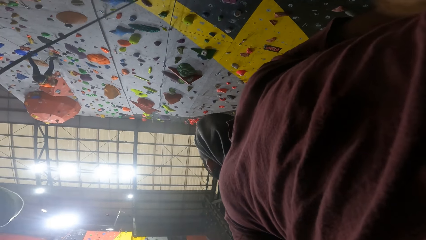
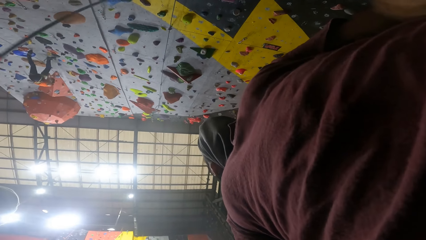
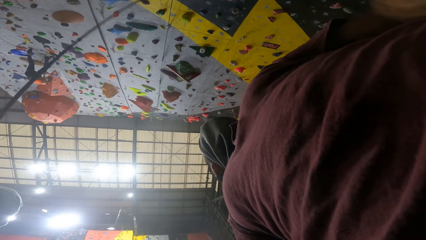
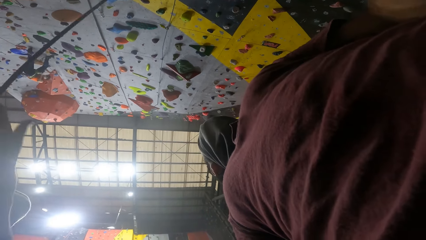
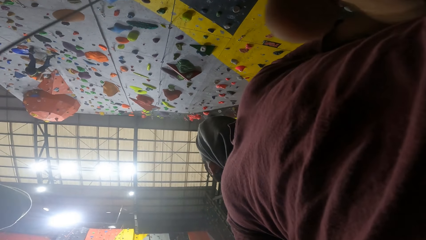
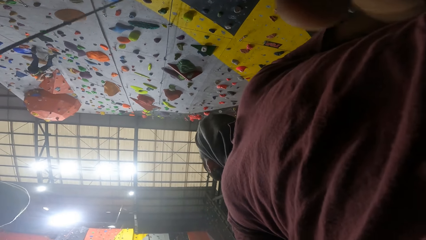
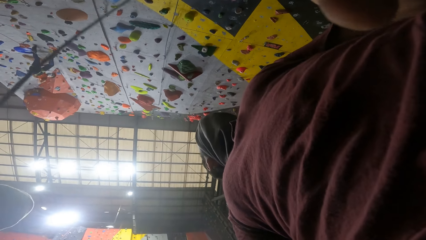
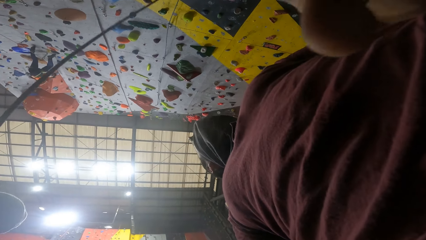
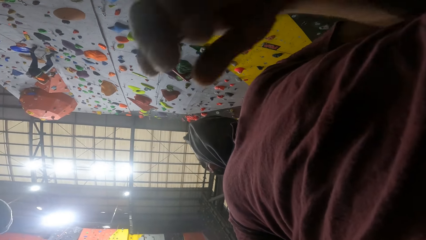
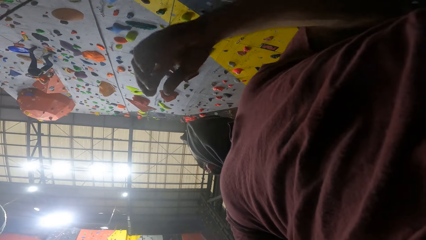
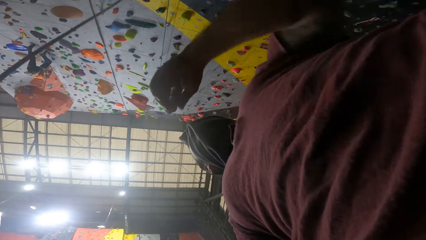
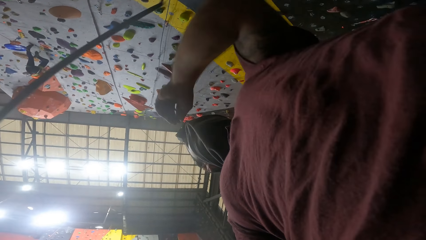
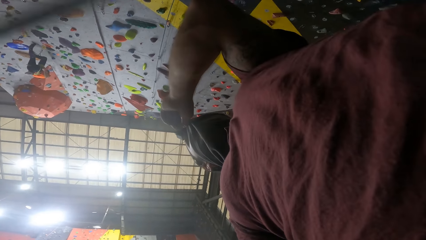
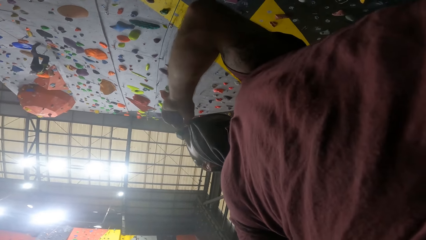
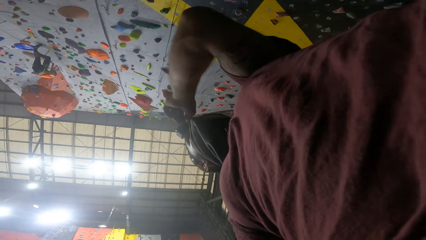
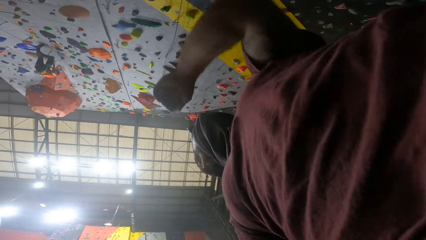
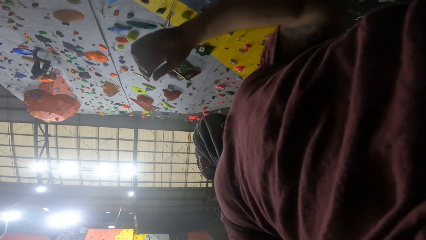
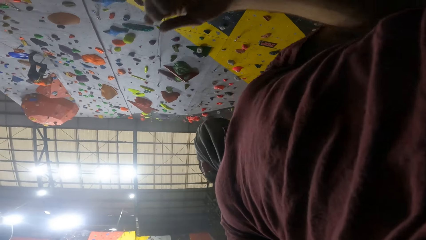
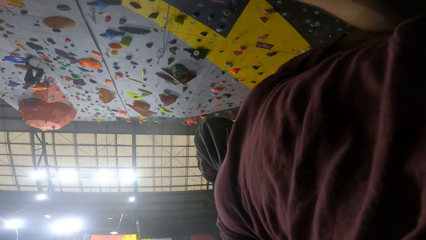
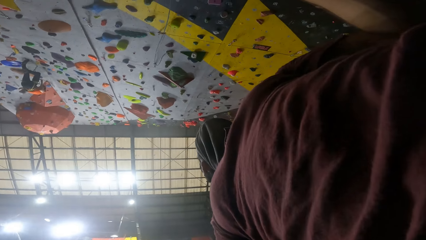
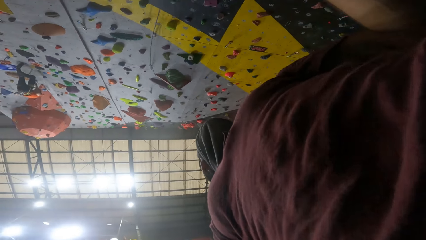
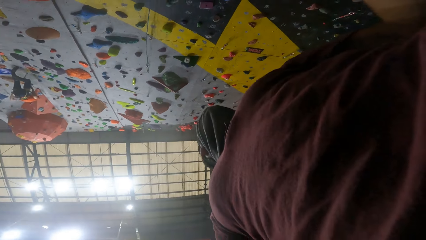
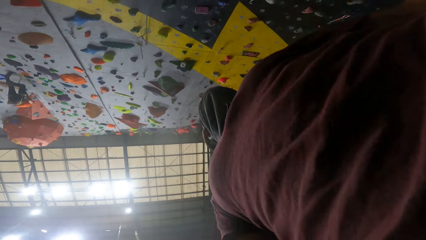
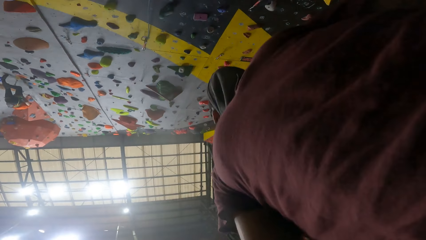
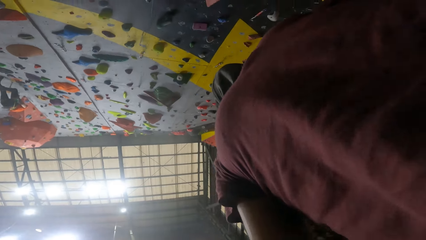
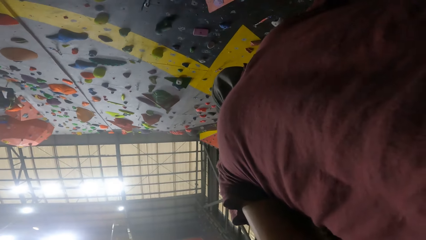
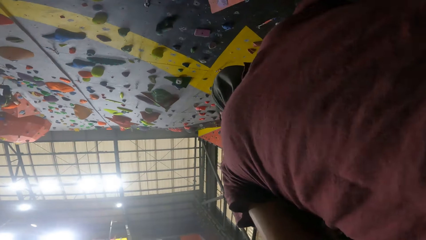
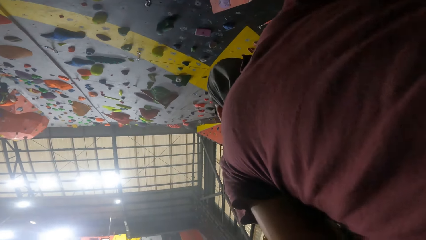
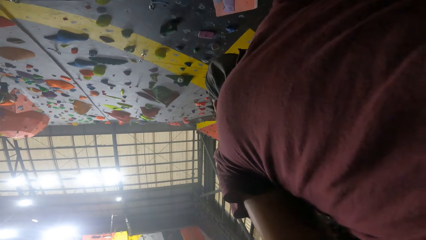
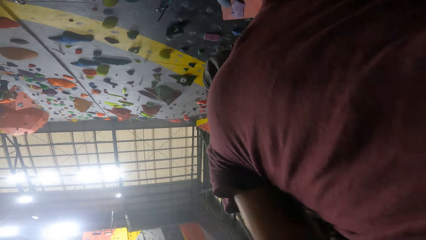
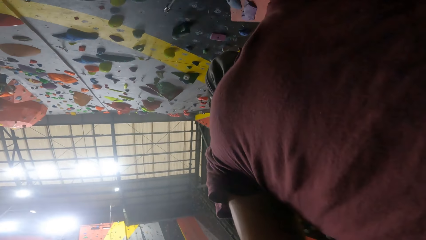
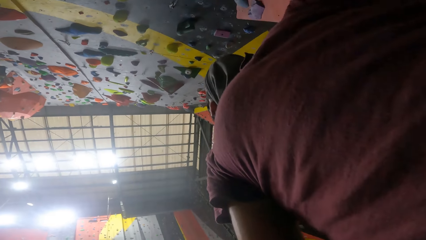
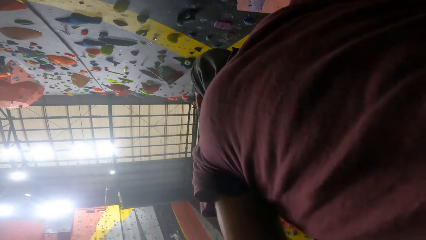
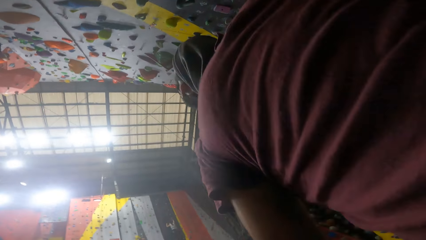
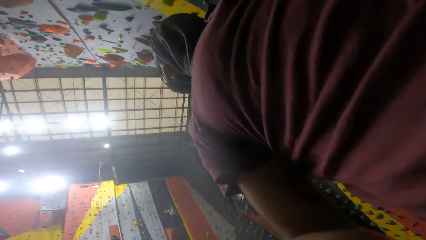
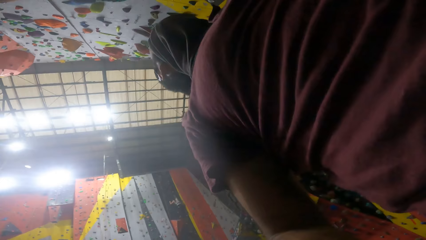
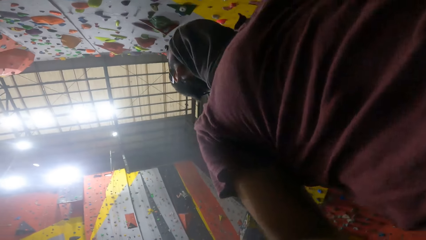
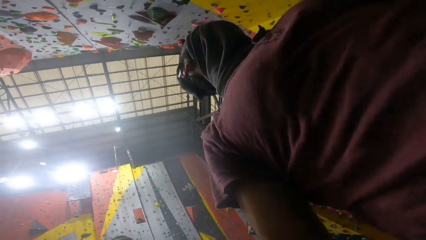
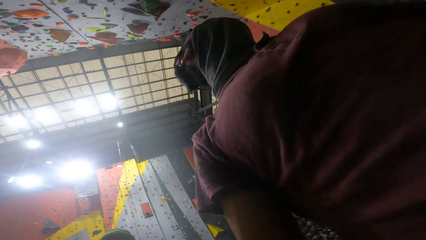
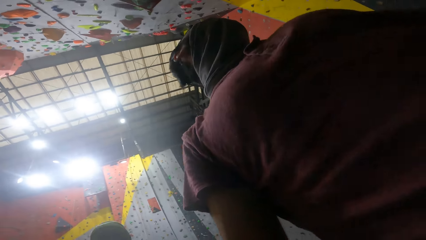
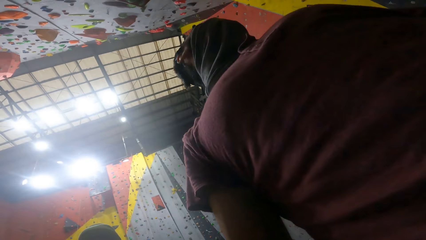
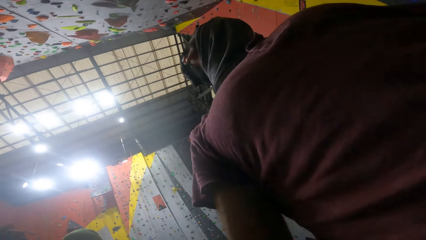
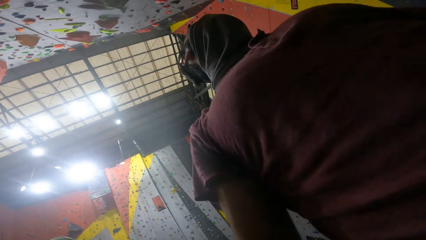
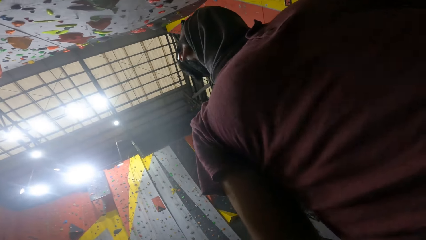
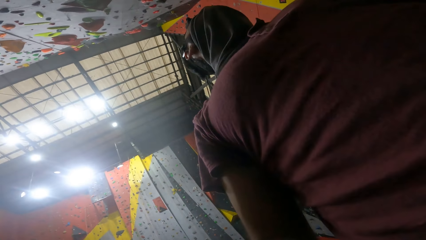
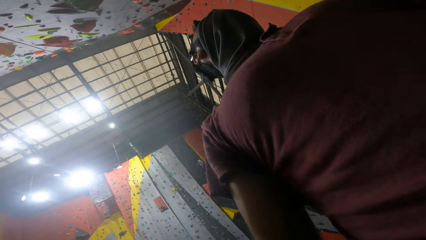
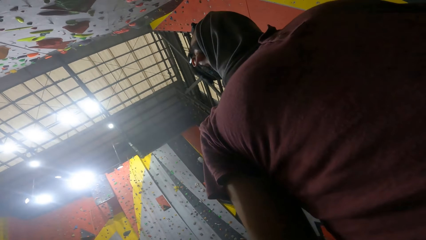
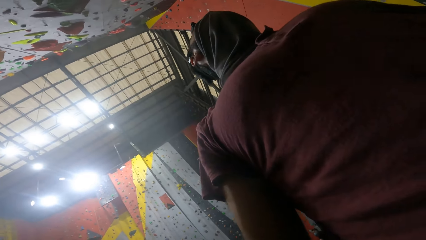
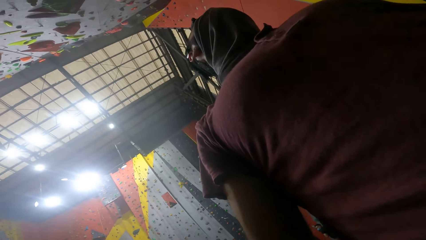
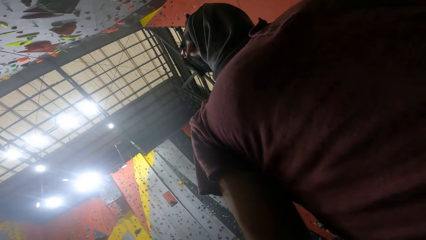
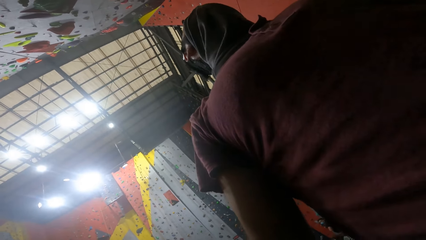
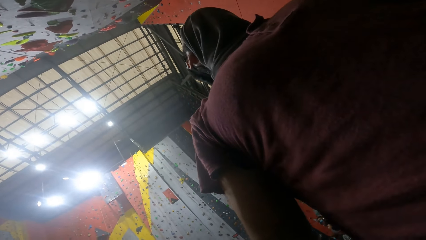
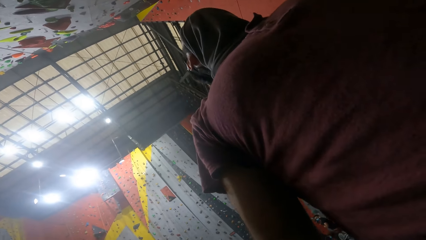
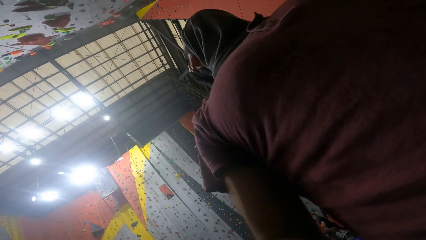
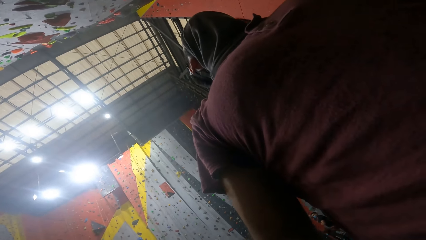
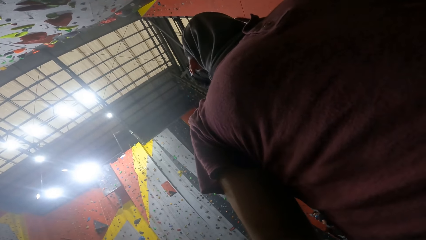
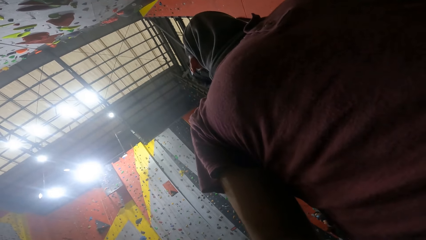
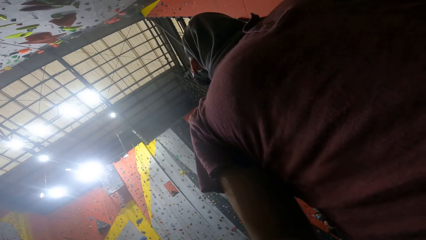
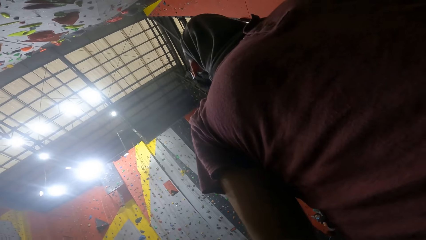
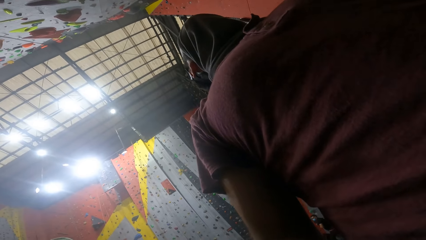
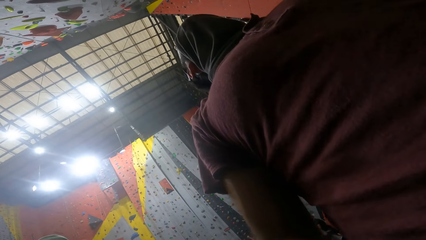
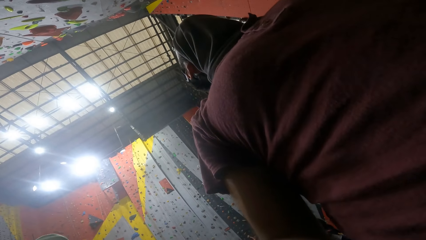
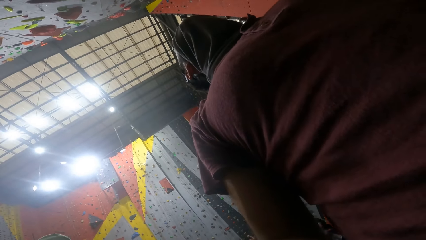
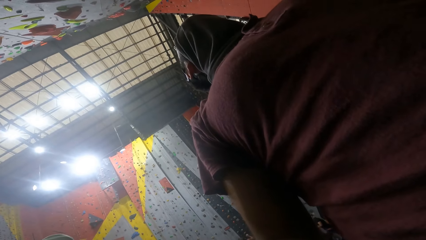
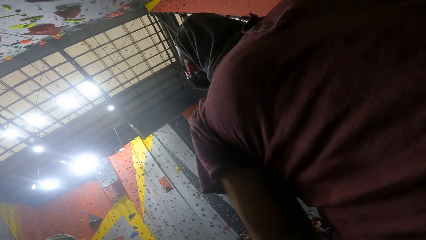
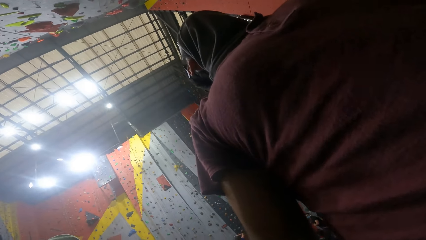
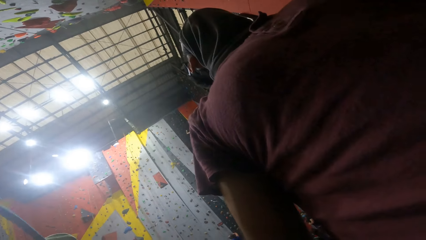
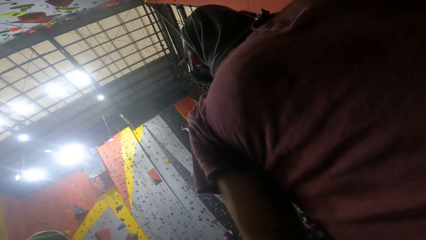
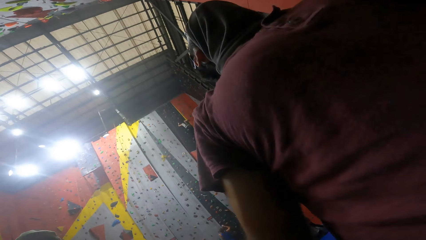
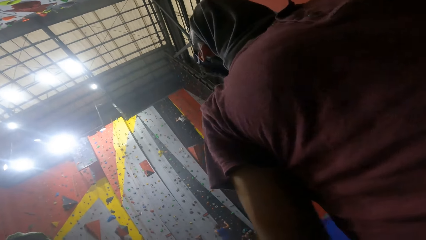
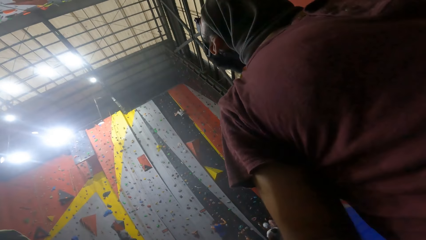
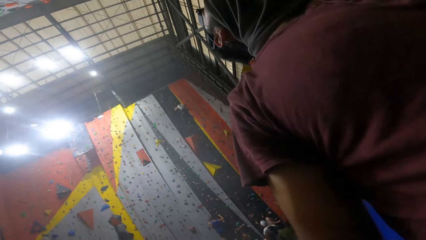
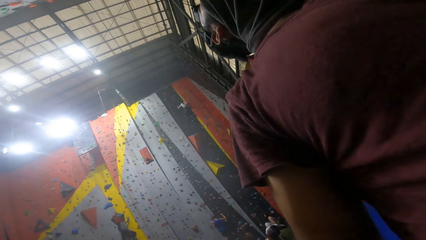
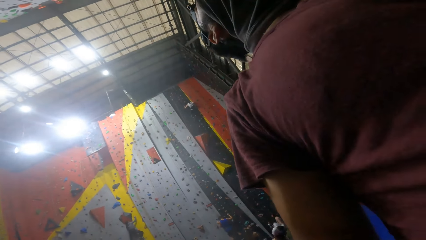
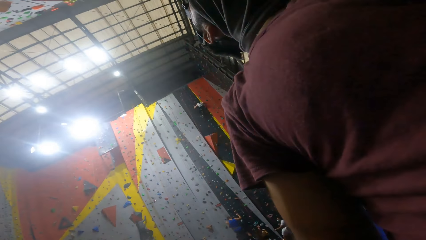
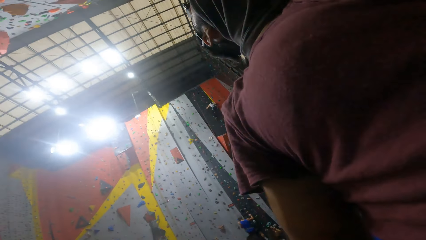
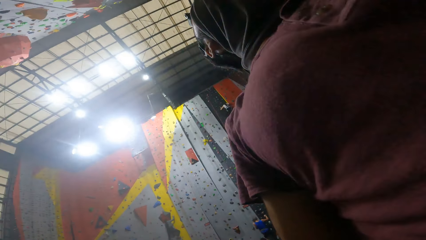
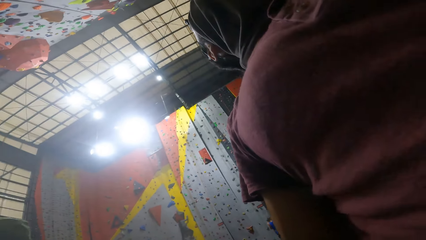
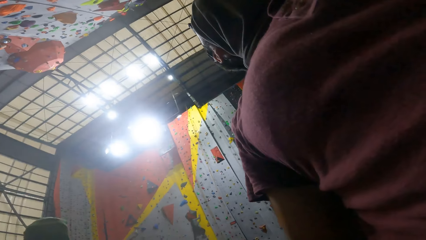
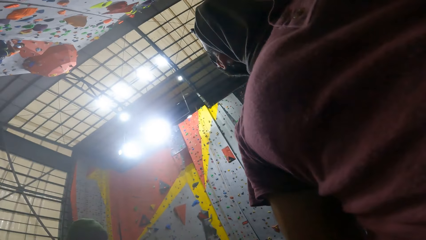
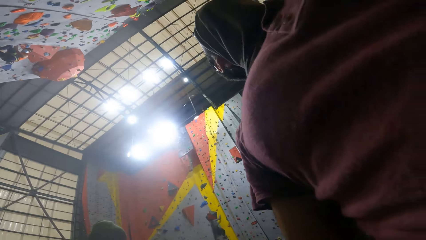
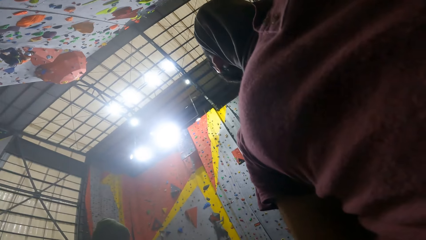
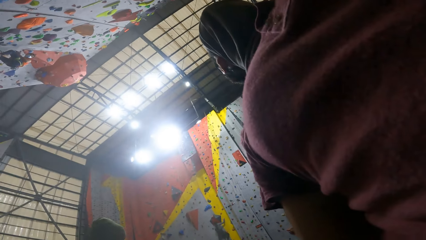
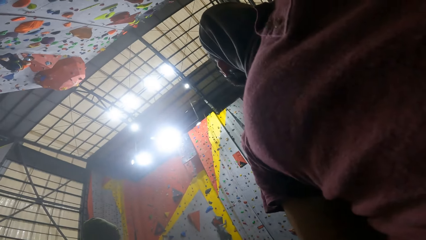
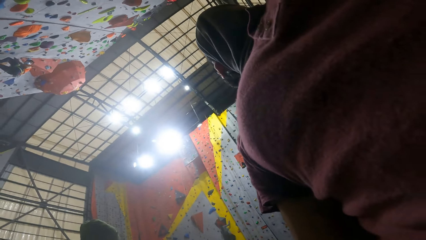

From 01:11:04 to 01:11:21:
The camera wearer looks around. The man adjusts a mask on his face with his left hand. The camera wearer moves a hand up, pulls the mask up, moves the hand down, and walks around.
